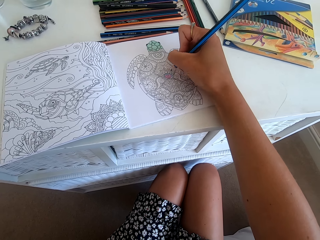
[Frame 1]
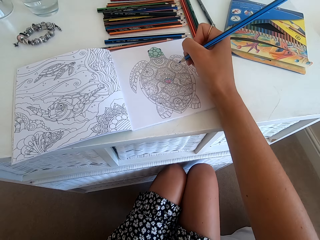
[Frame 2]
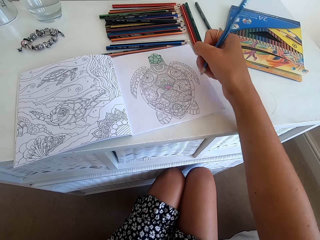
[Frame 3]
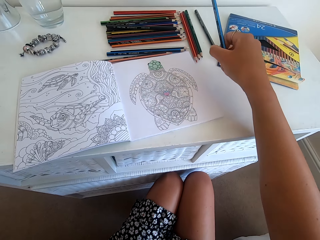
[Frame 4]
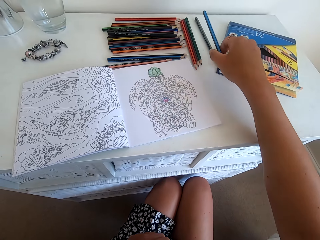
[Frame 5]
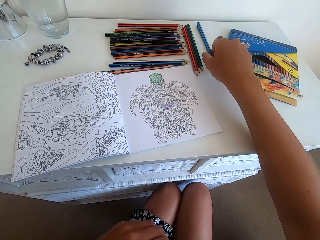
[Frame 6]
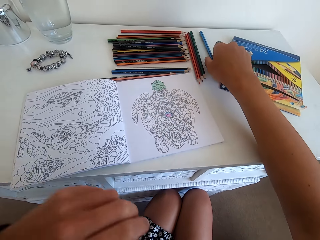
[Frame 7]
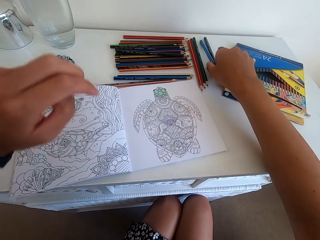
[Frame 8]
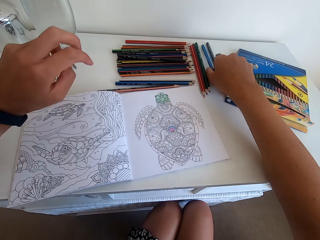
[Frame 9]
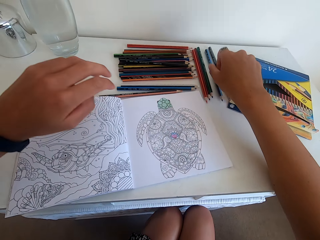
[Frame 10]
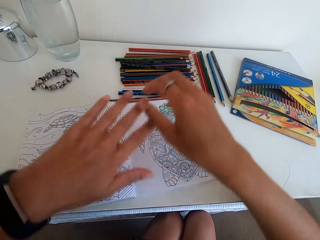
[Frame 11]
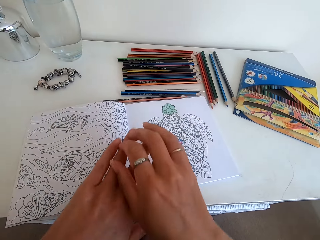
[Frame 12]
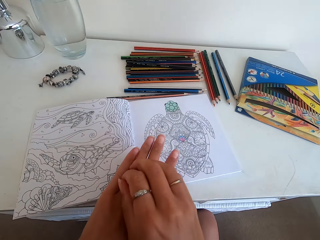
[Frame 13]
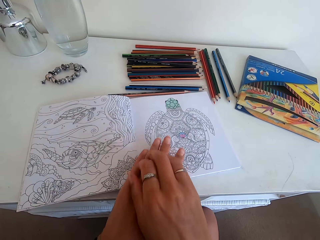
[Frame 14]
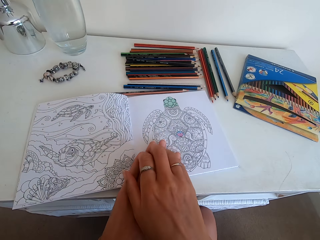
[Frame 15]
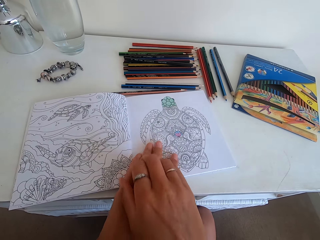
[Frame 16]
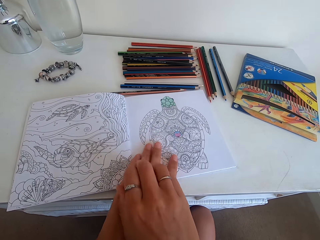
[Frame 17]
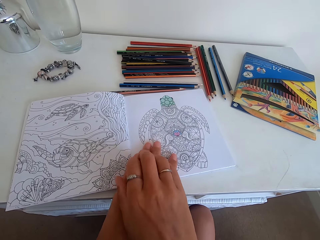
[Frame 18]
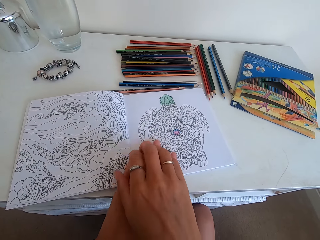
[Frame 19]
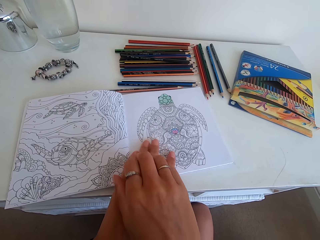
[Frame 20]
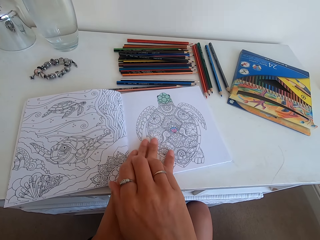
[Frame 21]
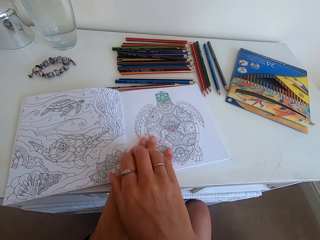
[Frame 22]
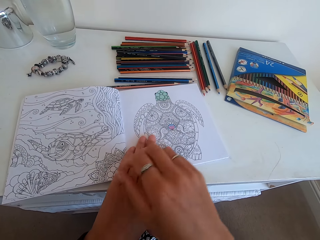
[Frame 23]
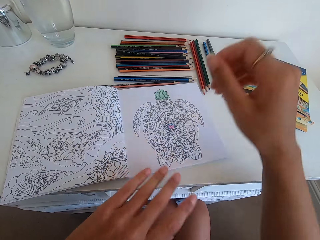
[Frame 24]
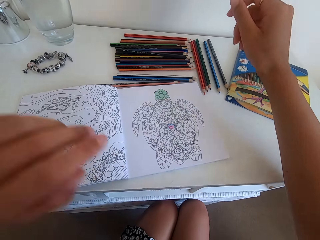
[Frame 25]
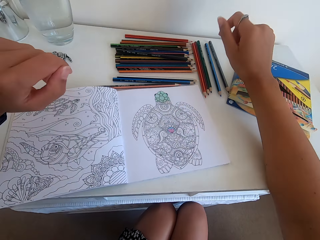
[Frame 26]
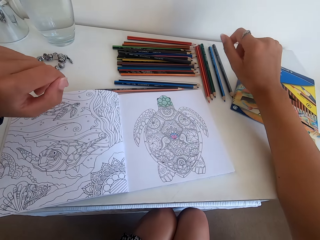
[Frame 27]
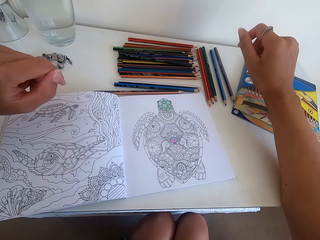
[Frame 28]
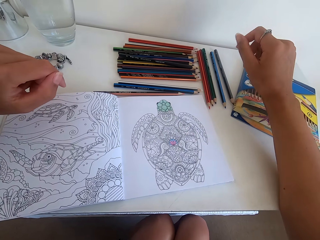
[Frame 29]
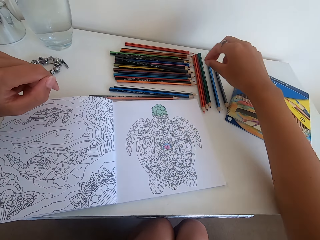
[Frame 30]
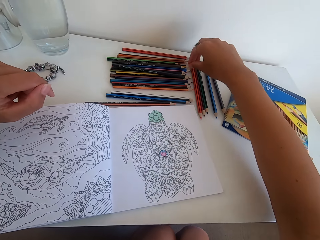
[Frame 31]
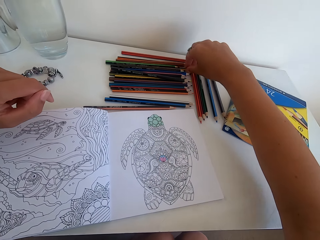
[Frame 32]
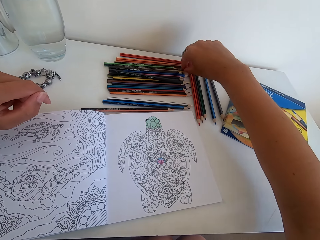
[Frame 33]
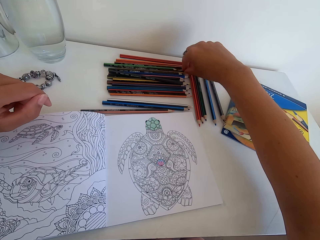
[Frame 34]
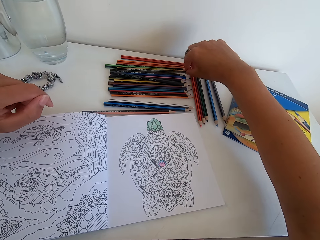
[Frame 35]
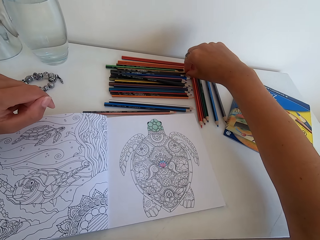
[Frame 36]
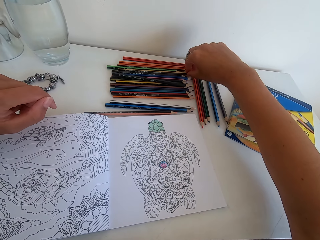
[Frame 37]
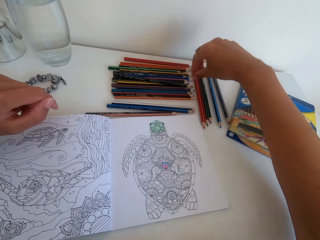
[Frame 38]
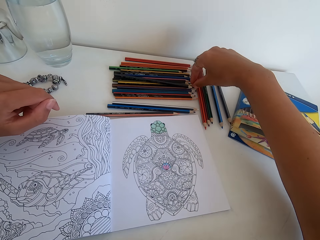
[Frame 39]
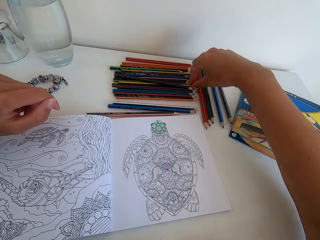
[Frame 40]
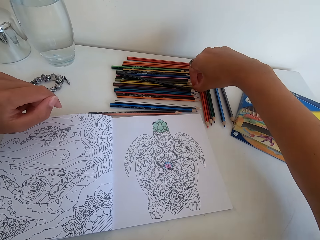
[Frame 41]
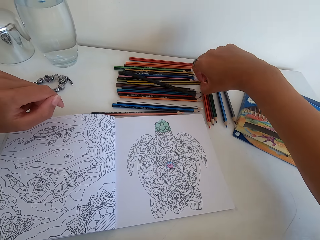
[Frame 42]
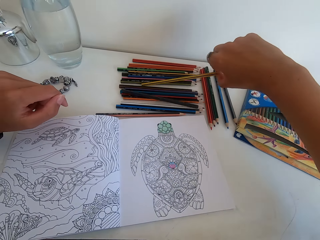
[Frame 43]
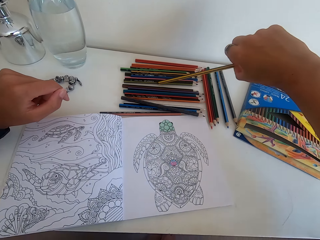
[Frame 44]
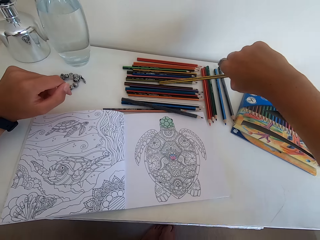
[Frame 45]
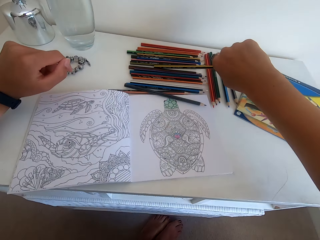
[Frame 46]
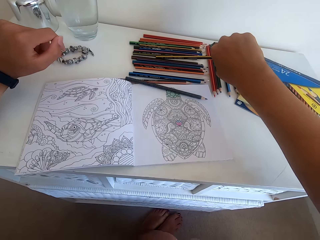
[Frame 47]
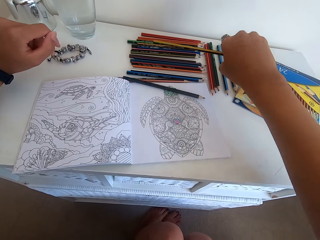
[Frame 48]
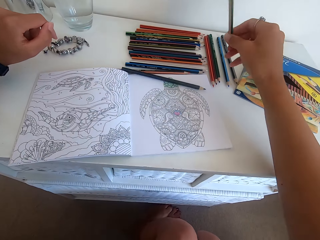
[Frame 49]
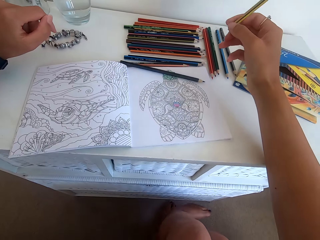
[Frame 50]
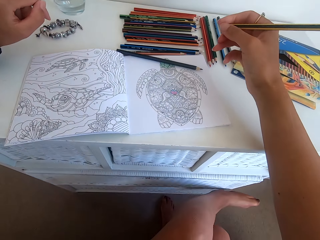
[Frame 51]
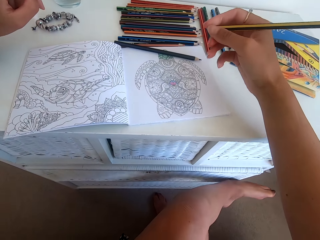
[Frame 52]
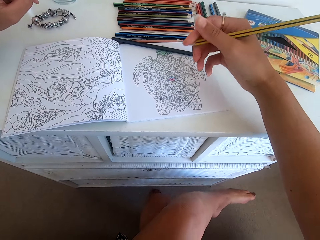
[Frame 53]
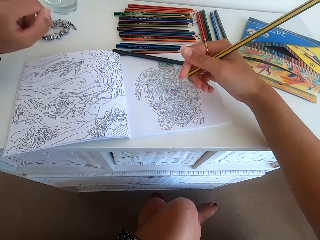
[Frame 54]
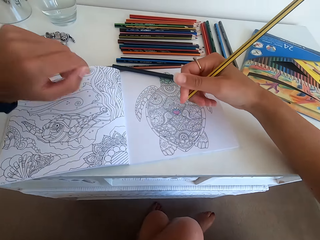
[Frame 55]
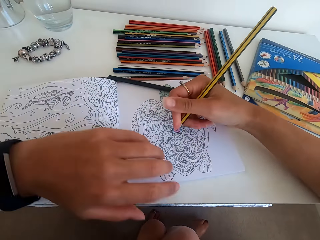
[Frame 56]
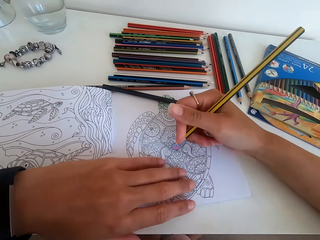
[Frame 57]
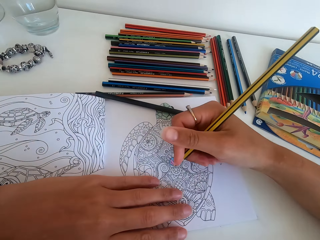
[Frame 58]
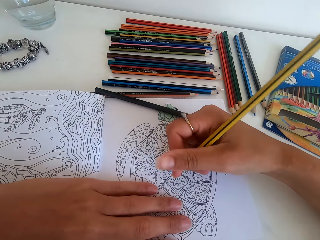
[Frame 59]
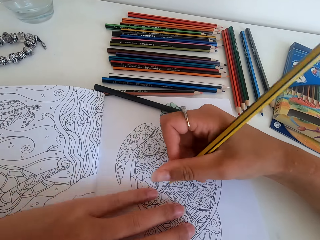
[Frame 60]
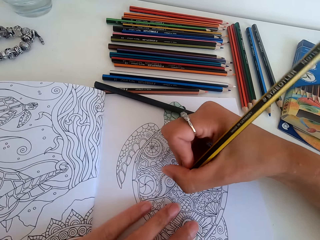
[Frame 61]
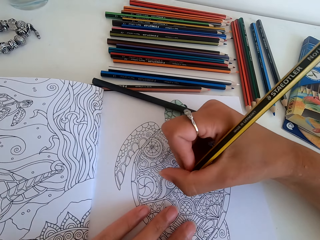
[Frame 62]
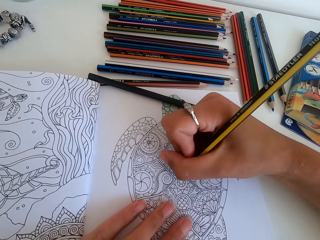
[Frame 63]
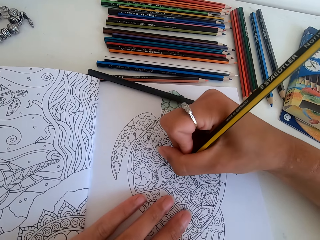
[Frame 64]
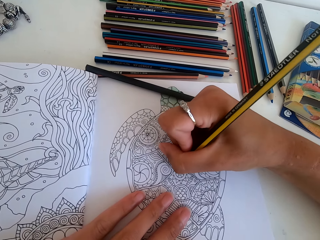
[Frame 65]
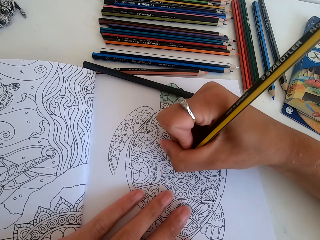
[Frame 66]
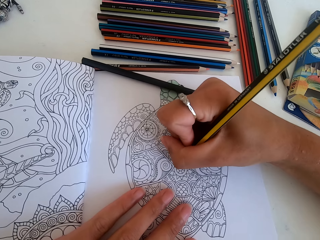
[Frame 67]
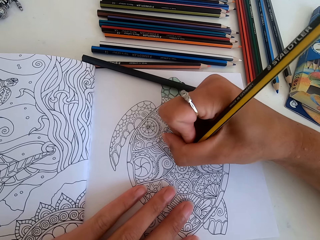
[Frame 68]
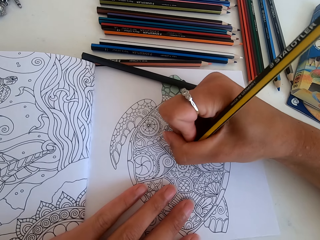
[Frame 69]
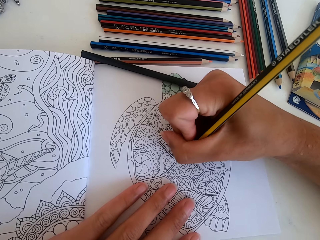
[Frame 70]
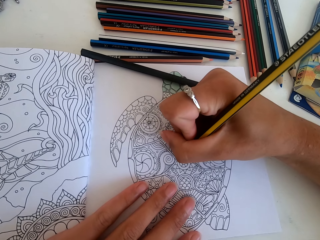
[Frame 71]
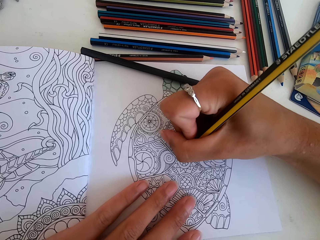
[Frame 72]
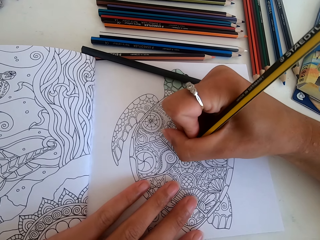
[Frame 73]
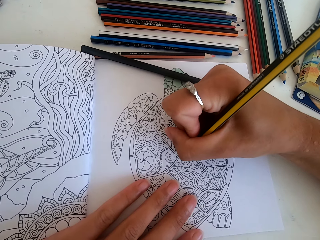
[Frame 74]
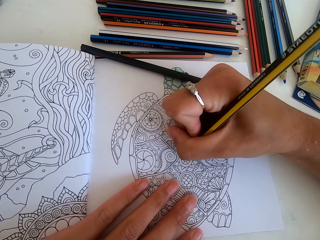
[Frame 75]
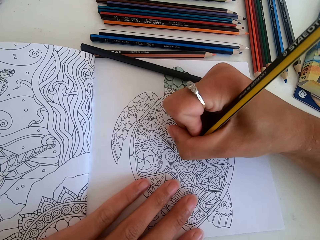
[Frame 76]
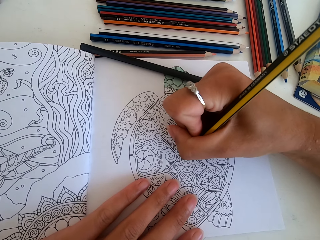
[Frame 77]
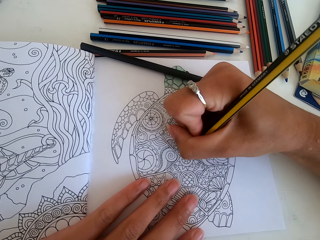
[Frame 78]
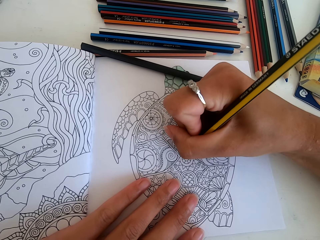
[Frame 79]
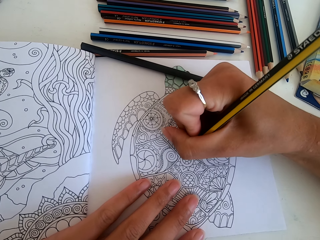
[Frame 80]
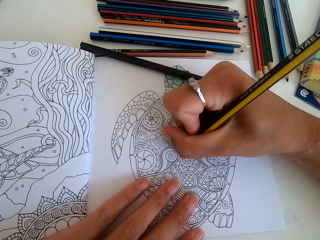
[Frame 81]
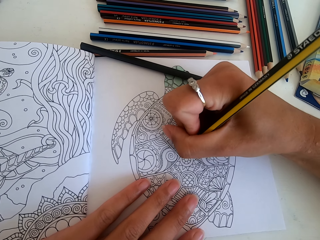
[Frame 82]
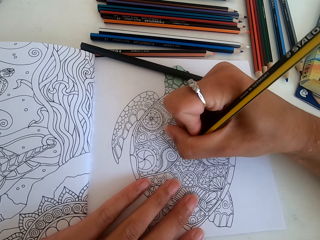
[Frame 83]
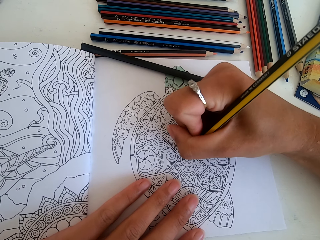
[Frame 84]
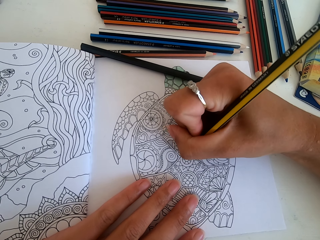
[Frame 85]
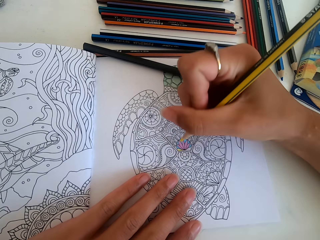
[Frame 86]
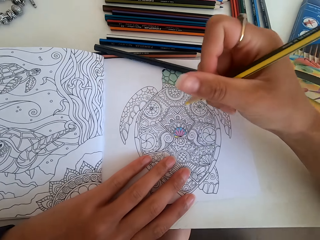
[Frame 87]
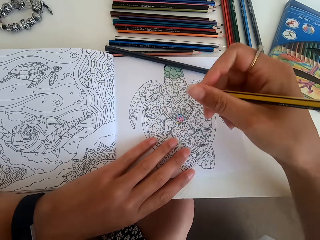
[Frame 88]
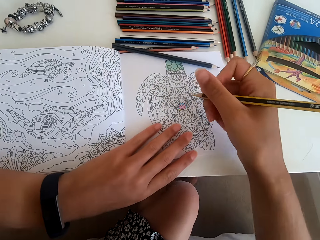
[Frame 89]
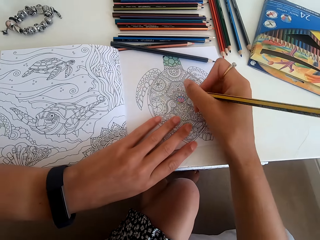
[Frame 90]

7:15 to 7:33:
The camera wearer puts the color down on the table. They scratch the elbow. They select the color from the table. They color the picture.

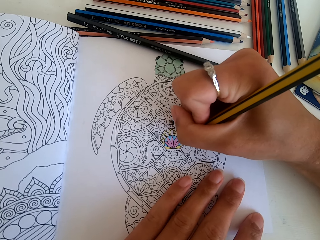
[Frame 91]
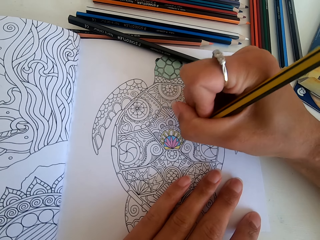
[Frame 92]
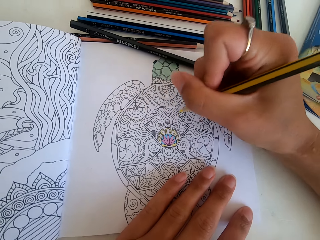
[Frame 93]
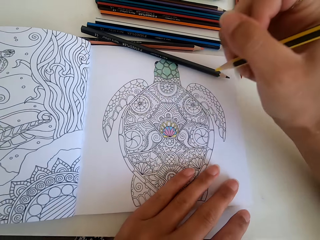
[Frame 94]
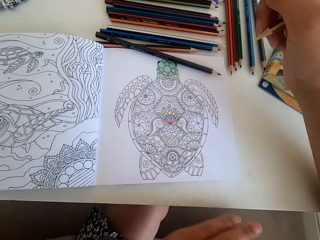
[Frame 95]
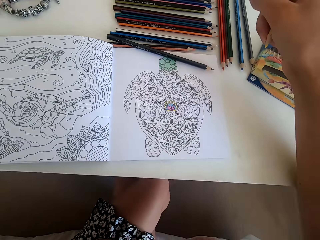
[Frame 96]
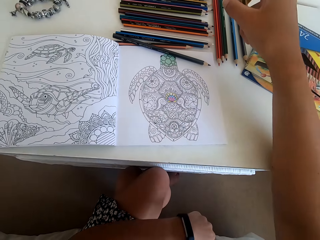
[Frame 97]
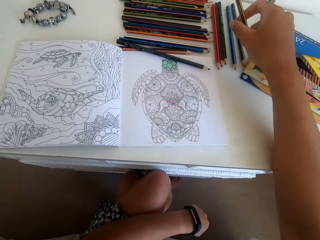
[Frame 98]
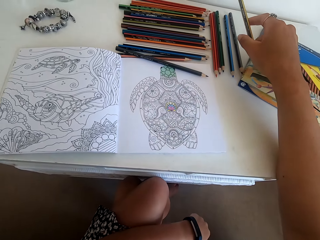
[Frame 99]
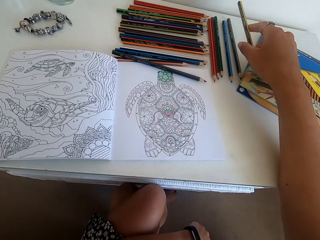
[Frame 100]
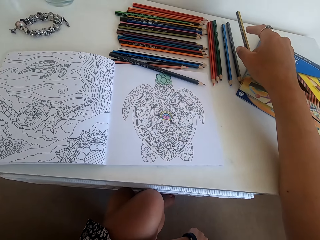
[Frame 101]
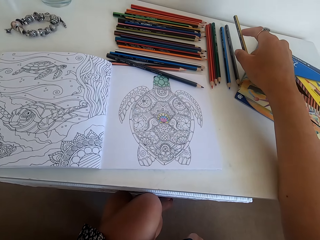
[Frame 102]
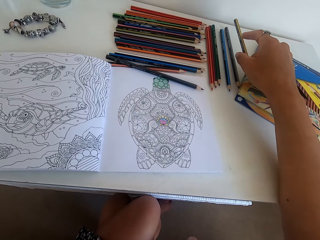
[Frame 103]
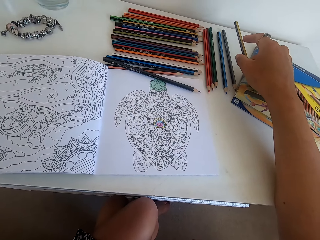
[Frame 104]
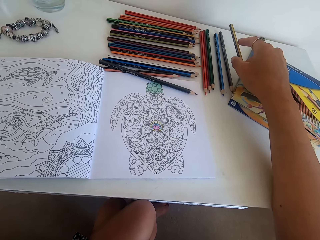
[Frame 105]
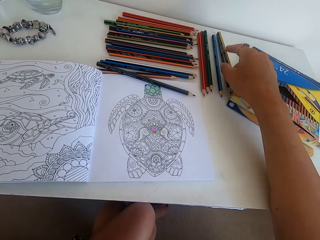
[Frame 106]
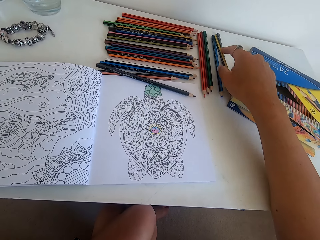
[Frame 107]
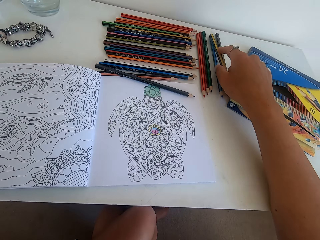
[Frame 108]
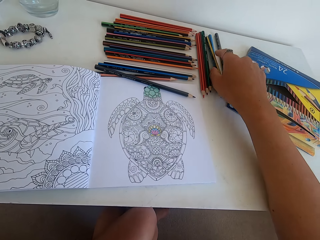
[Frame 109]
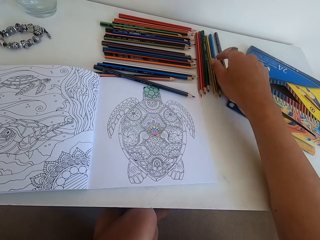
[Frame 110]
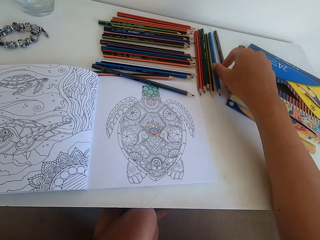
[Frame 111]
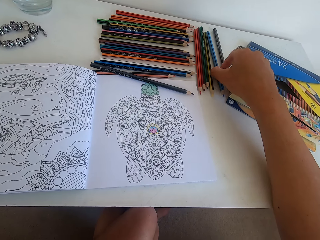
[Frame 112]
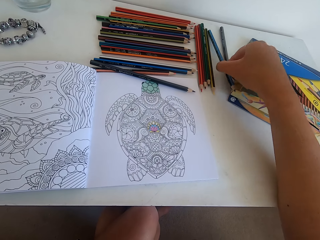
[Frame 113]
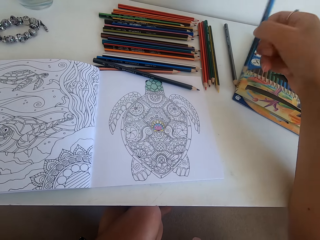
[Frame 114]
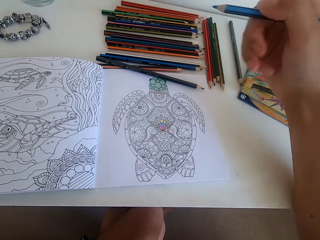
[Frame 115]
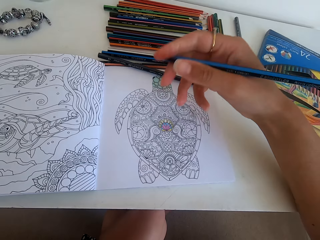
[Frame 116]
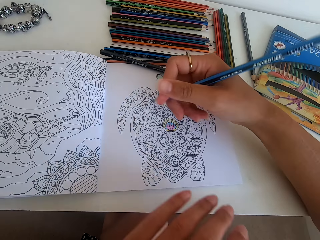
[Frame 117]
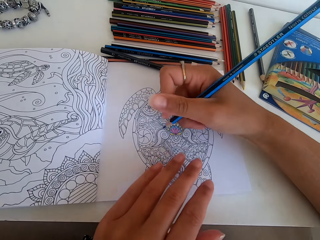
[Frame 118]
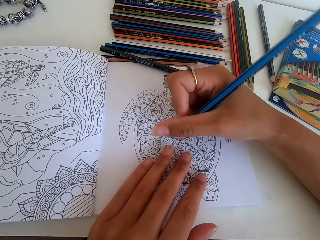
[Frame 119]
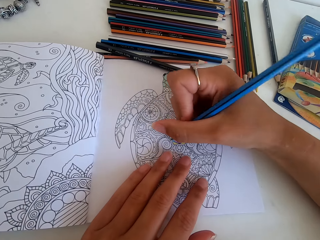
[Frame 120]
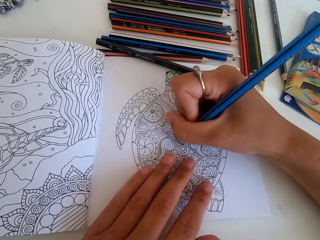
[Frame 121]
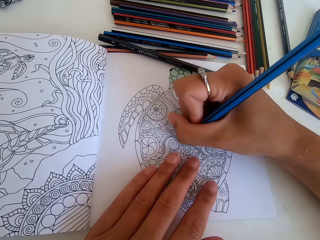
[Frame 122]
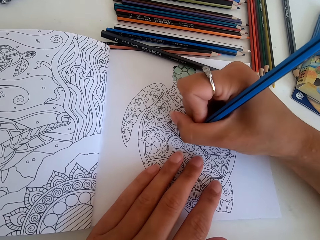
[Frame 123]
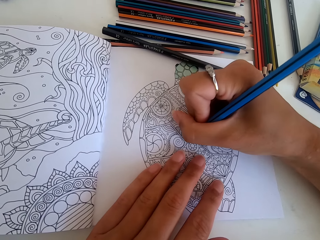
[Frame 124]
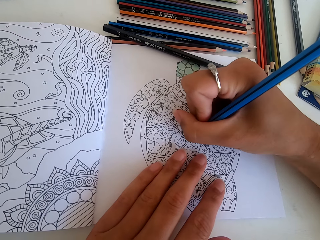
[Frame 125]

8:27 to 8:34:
The camera wearer stops to color the picture. They put the color down on the table. They pick another color from the table. They color the picture.
